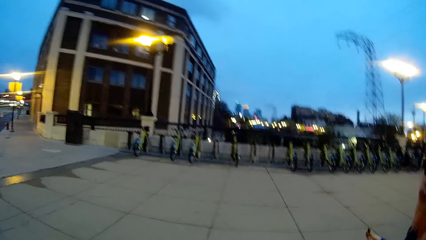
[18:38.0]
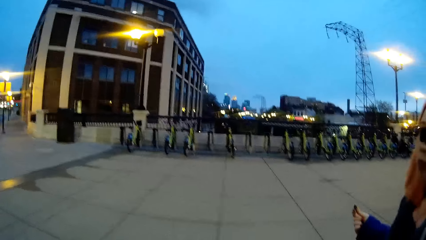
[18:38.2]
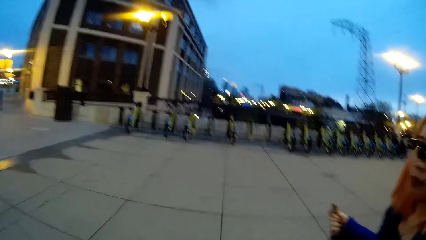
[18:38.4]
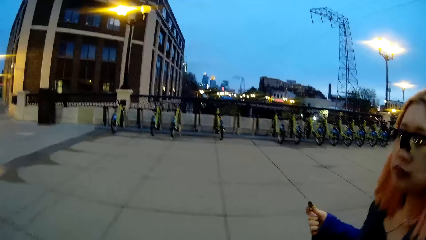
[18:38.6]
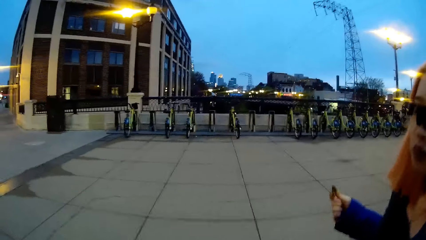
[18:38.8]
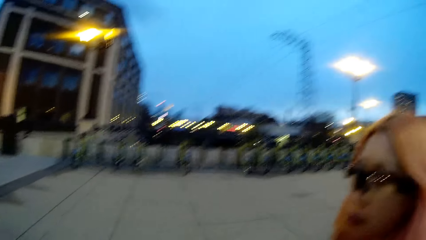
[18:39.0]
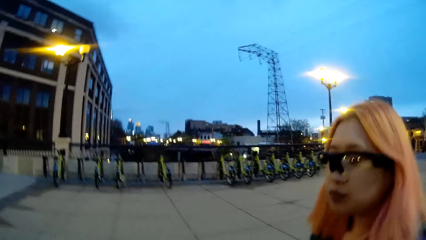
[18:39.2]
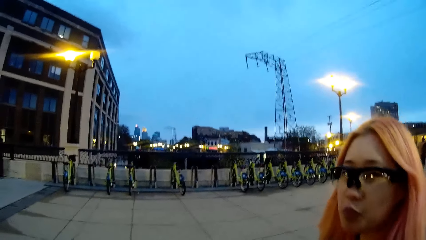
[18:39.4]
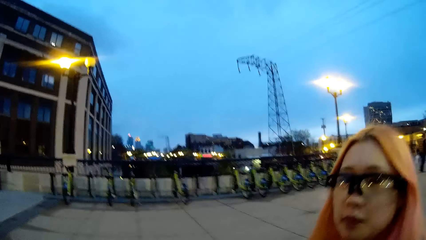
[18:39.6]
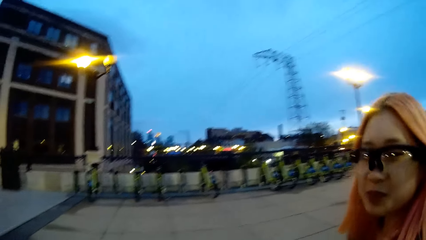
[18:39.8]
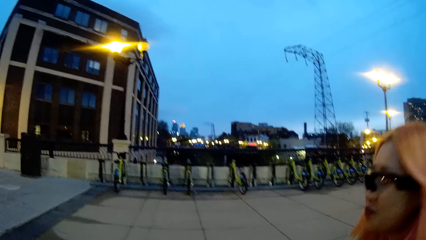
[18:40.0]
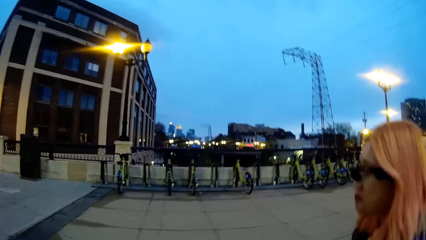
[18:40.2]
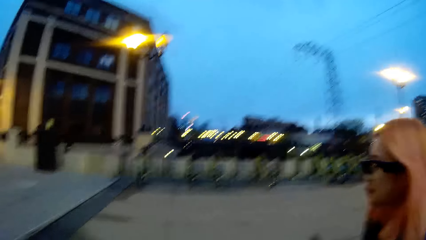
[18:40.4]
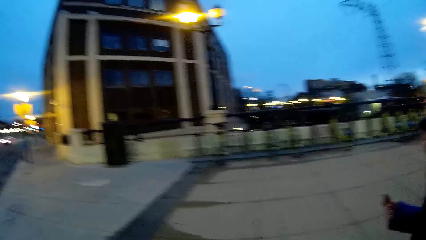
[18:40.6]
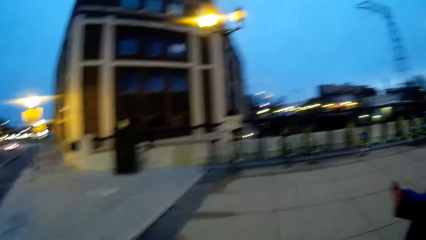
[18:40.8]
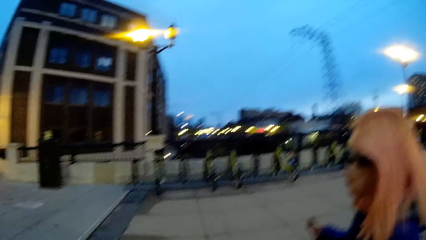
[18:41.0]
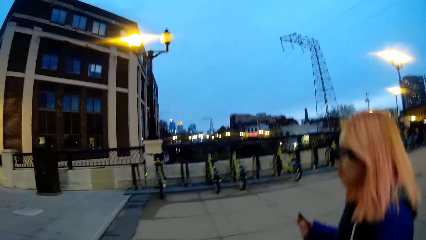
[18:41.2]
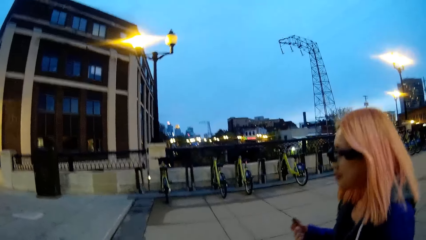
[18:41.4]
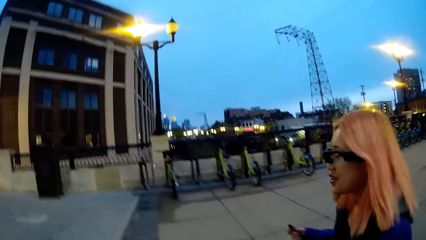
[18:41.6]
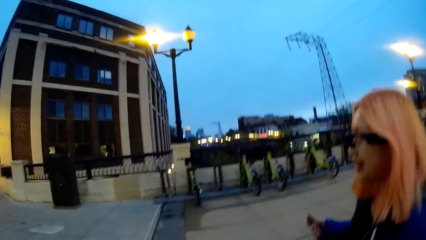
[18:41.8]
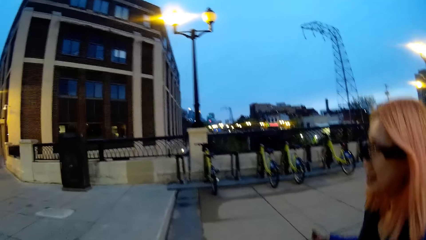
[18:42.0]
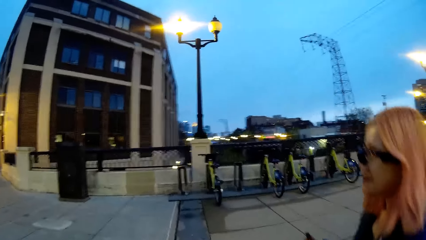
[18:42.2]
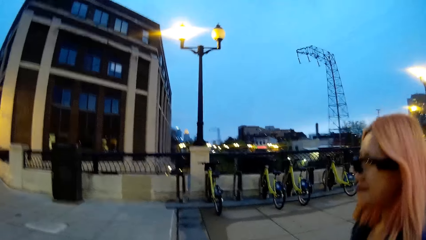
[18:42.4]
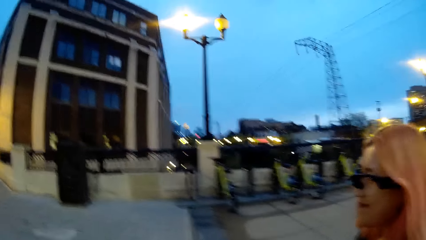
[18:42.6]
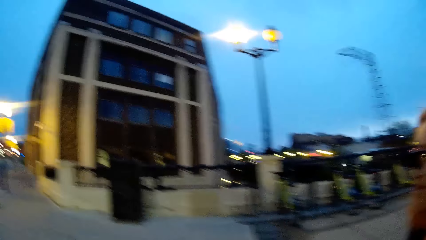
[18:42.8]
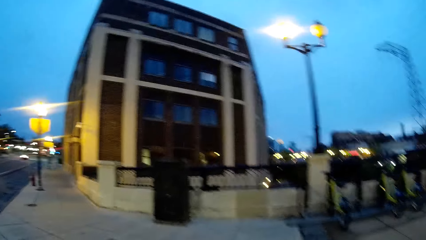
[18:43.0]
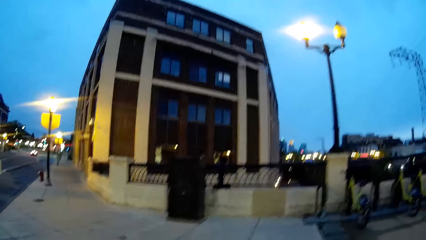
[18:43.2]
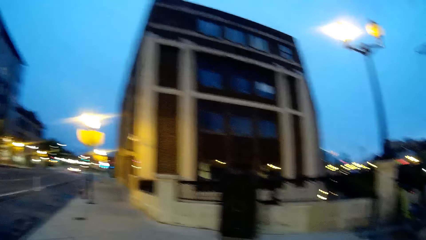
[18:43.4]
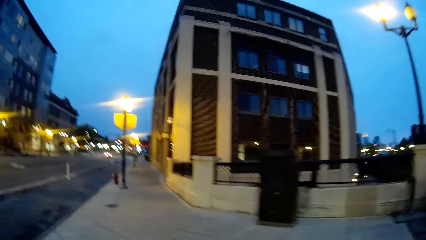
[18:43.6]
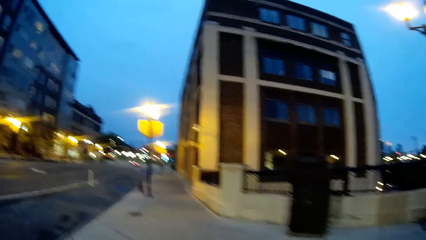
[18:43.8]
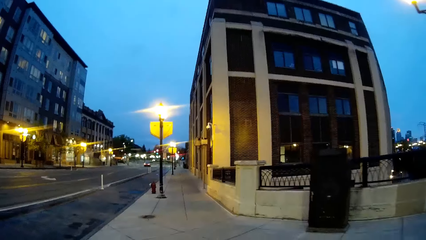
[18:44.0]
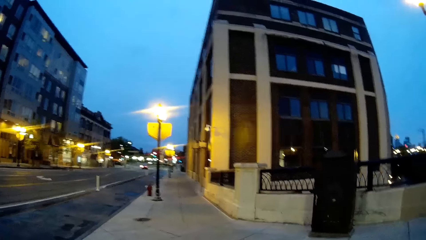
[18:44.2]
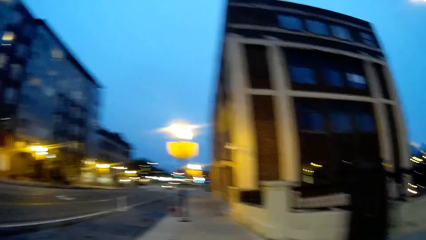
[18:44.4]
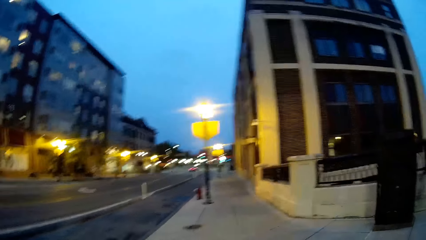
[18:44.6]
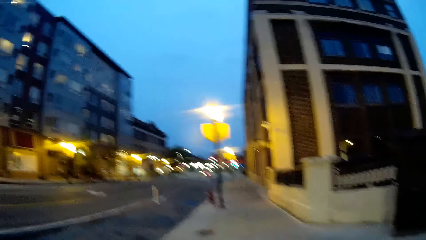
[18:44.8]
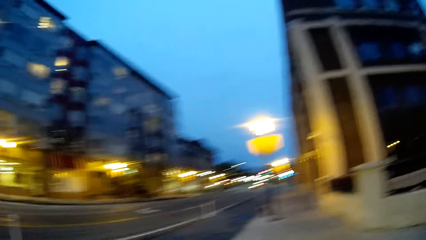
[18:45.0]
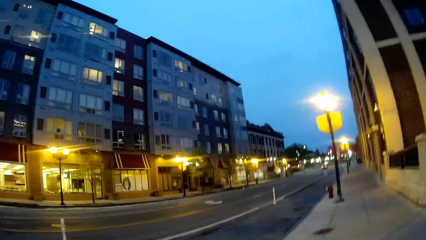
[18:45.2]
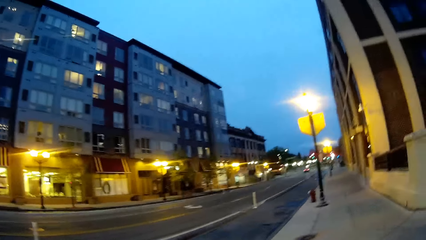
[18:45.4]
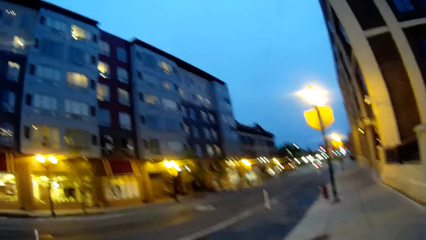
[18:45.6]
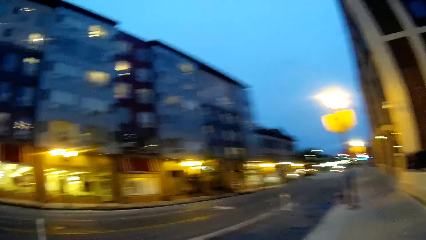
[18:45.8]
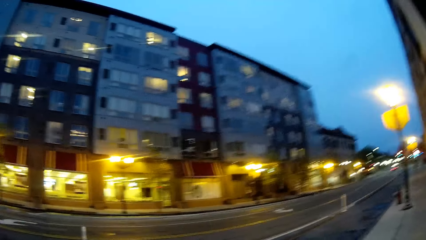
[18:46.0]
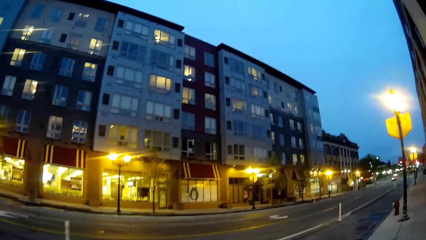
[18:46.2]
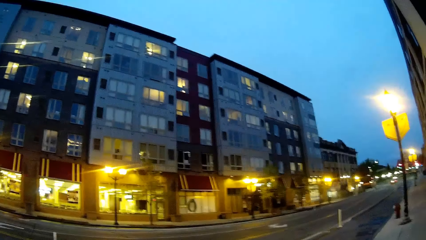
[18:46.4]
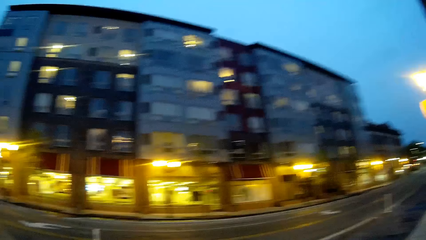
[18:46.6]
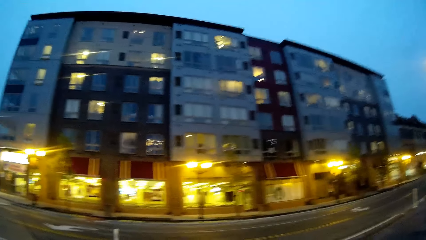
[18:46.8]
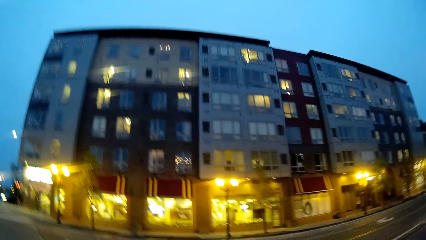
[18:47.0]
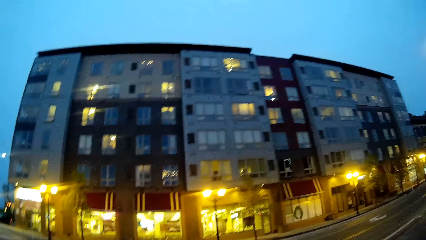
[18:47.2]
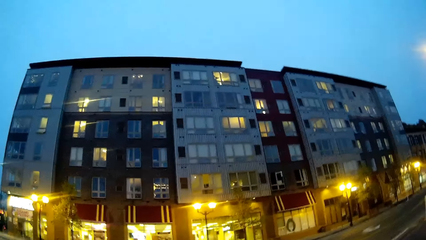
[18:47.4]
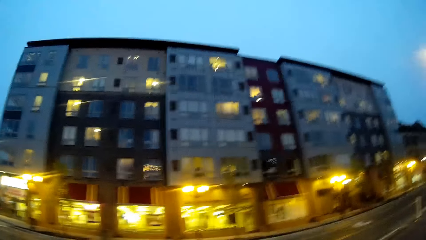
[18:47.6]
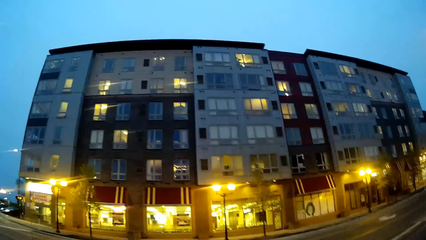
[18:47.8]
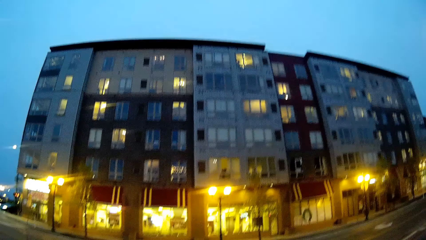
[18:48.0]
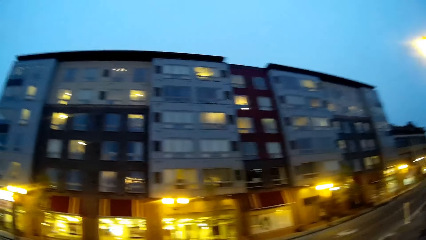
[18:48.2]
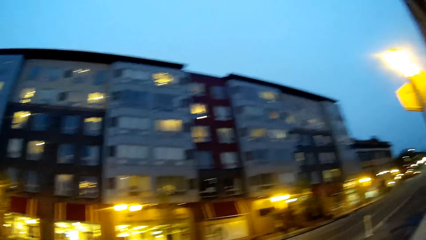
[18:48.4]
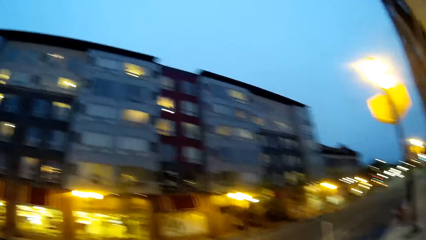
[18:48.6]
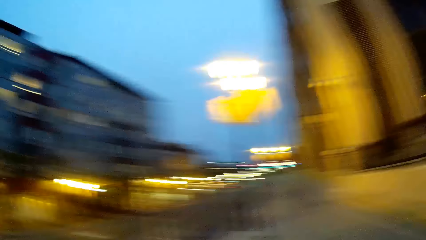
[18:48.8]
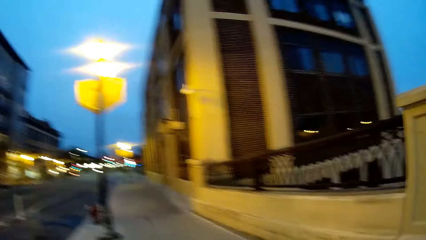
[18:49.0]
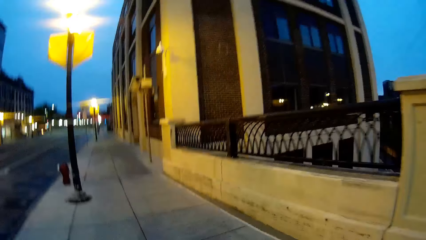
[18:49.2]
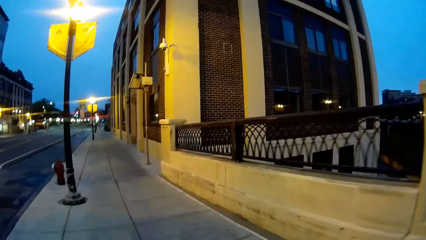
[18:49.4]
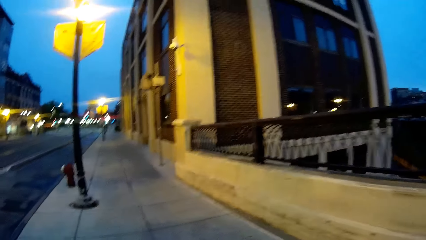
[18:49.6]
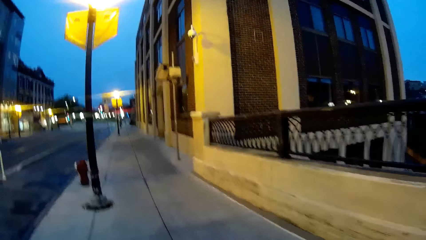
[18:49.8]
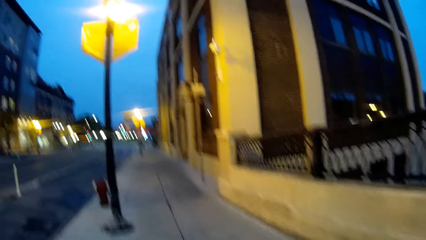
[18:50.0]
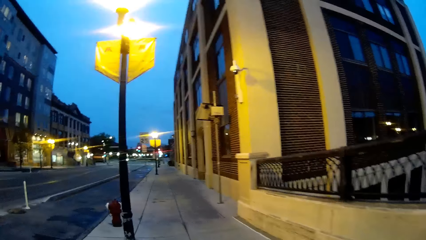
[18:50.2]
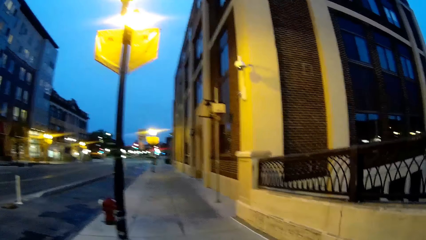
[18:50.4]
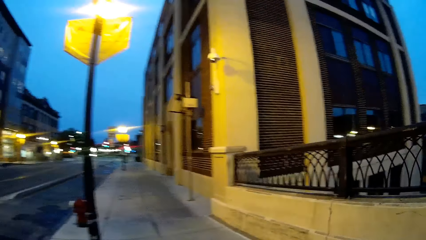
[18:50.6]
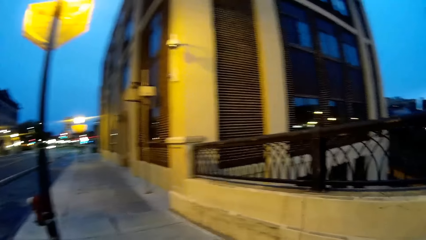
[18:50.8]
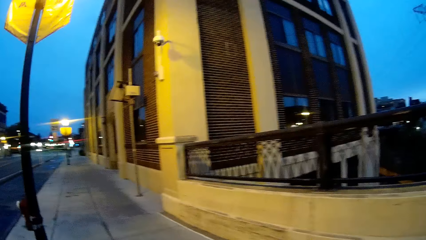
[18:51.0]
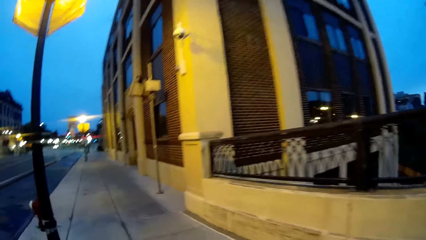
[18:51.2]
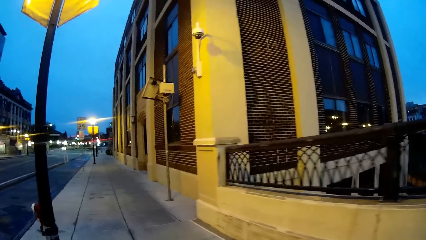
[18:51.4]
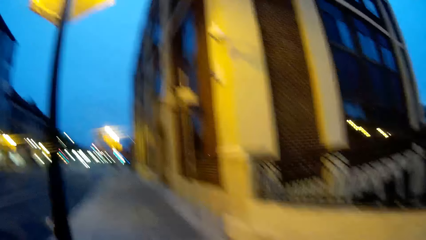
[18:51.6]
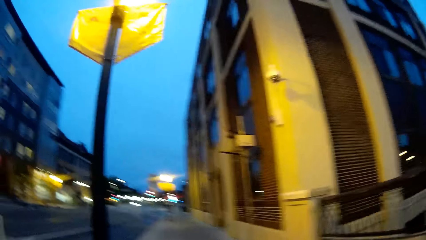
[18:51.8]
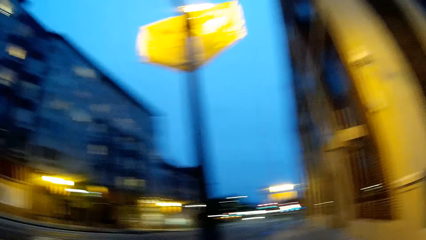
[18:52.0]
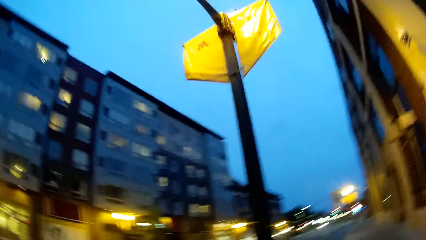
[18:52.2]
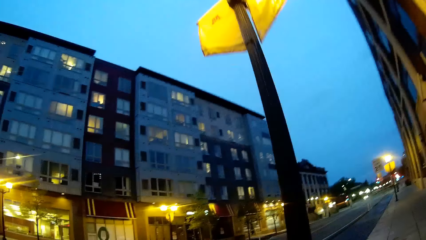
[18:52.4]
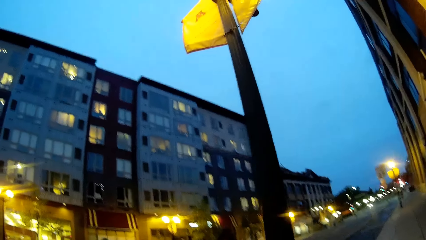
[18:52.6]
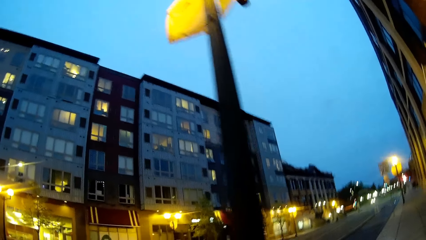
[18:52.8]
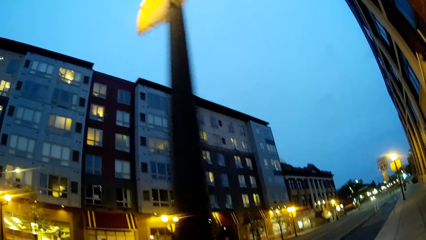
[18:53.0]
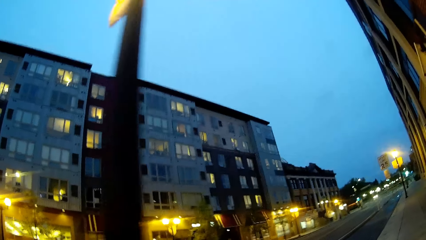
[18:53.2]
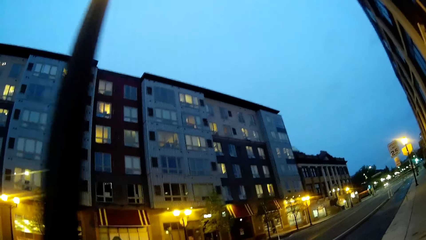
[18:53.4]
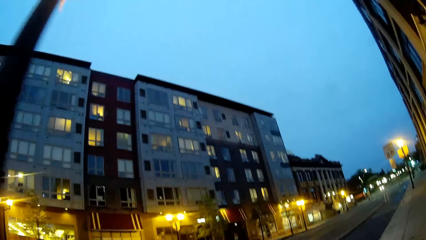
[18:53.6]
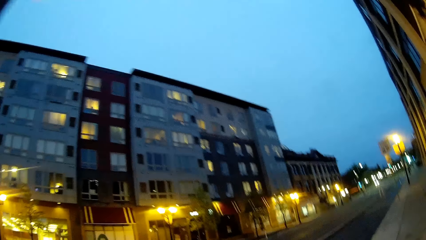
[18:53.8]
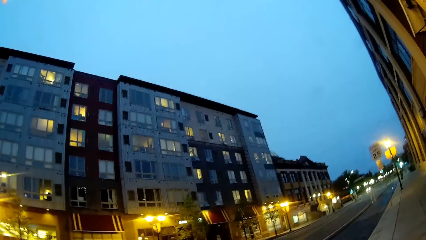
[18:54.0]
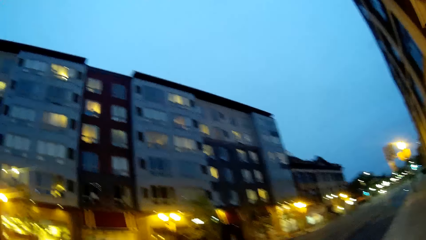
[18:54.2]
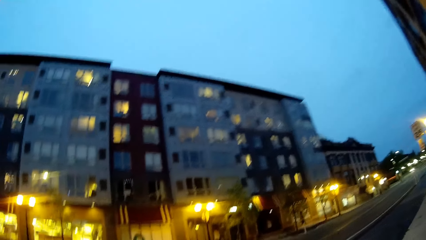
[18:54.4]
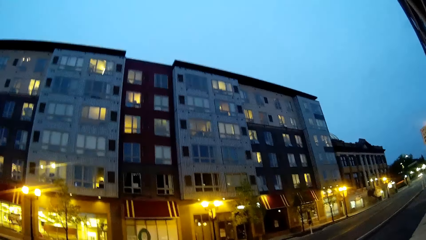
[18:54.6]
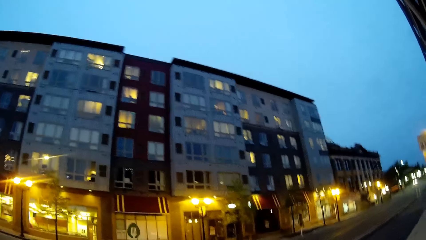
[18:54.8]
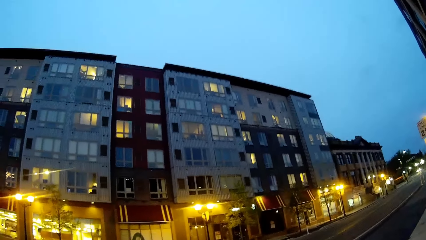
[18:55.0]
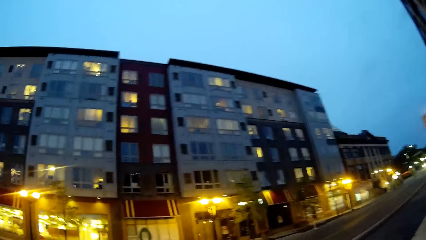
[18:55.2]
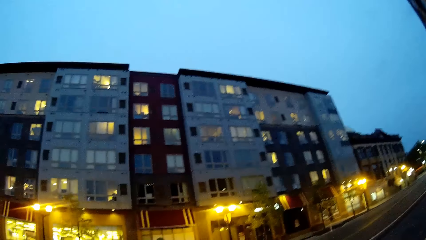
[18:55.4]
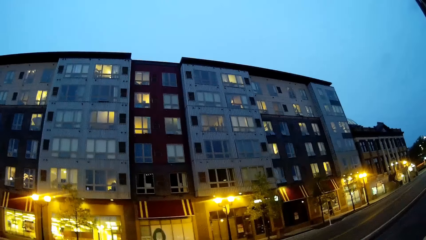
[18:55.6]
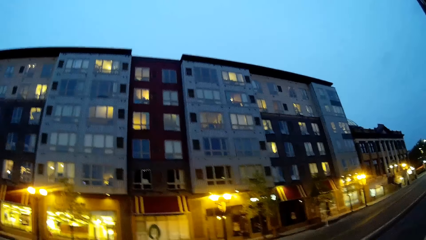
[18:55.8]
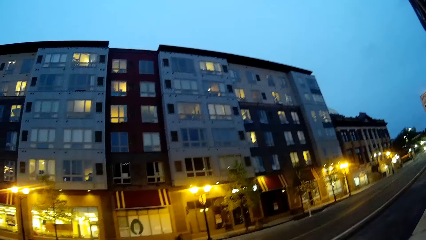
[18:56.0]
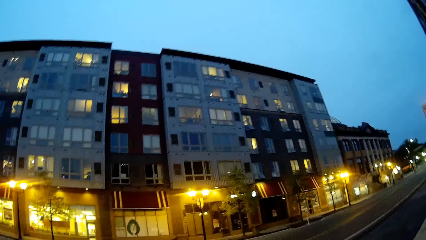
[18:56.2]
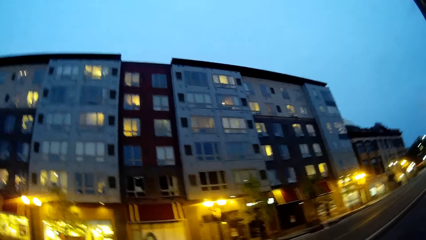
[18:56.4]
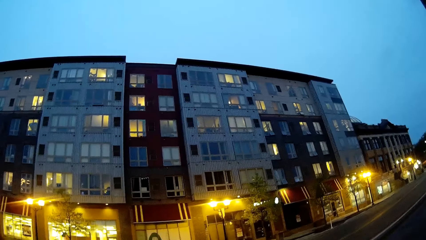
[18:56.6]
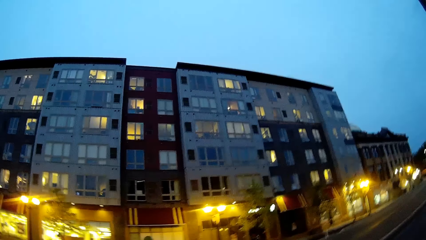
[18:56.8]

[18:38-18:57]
The woman removes the pie in her right hand. The camera wearer converses with the woman. They look around while walking along the street. The woman converses with the camera wearer.
